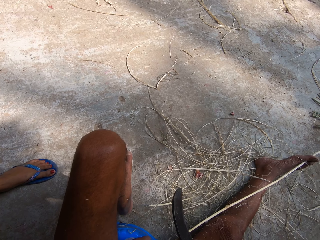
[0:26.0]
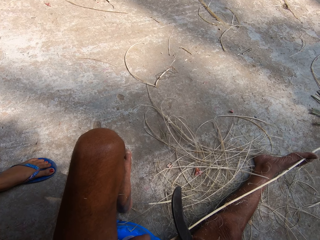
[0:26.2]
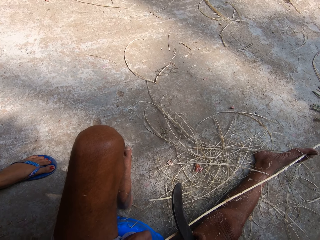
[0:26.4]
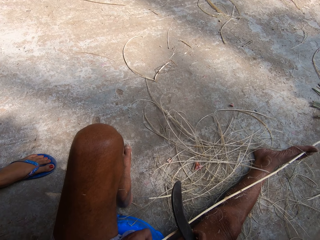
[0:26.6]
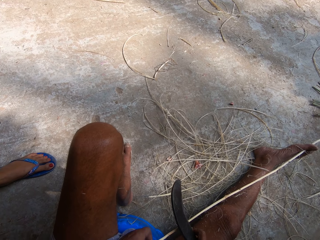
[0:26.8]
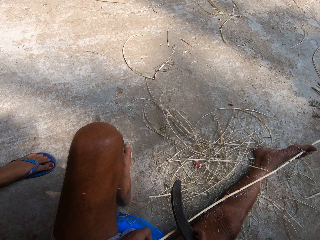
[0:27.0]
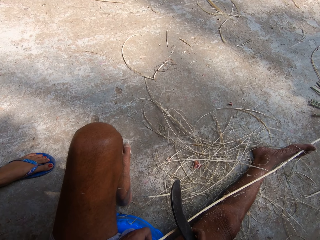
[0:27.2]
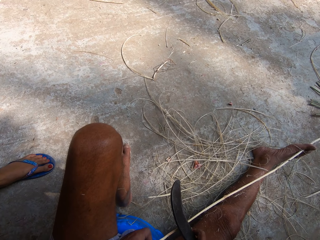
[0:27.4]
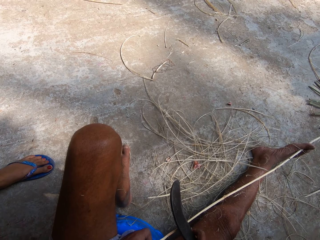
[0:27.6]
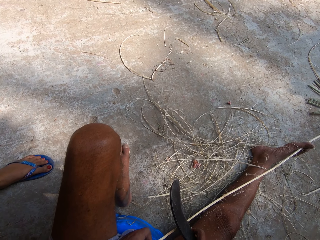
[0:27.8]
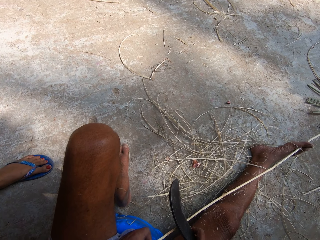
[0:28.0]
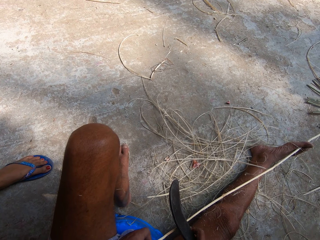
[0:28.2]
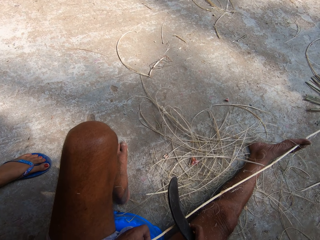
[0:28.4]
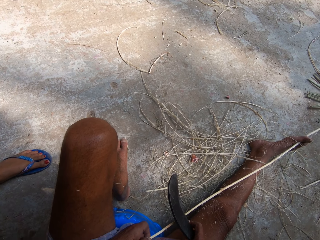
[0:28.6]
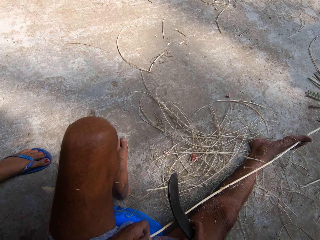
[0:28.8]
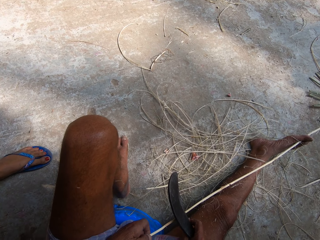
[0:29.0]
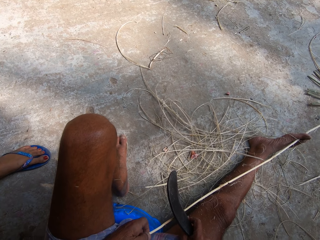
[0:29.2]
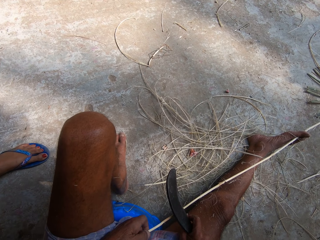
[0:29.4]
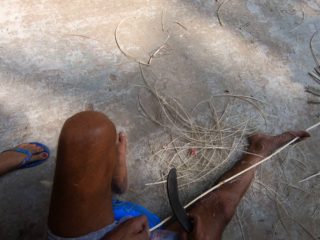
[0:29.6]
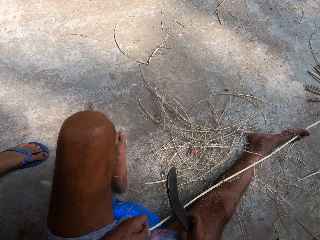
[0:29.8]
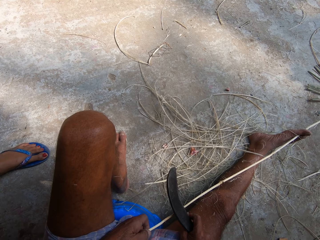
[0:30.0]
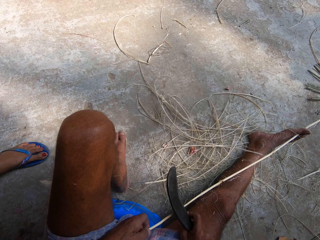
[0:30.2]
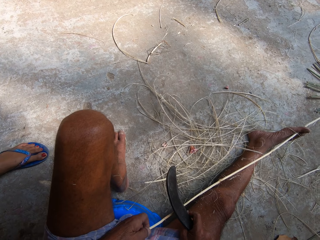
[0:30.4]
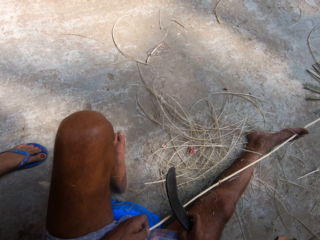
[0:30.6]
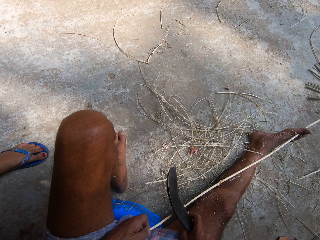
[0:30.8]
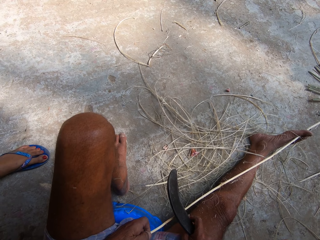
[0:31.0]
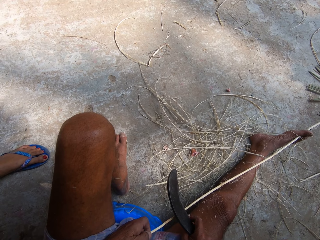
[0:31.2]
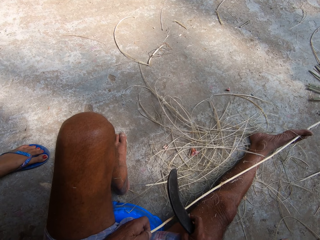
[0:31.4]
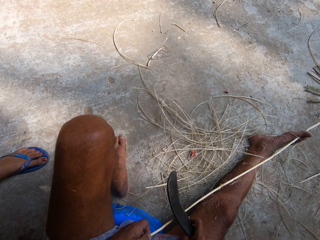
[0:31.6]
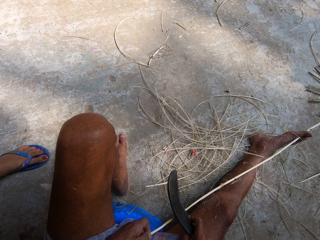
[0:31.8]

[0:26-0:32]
A woman stands beside the camera wearer.

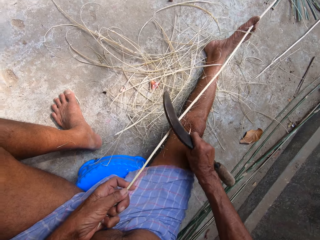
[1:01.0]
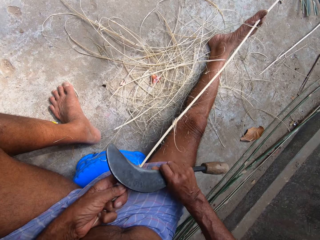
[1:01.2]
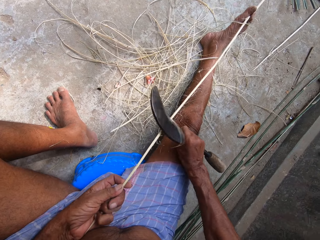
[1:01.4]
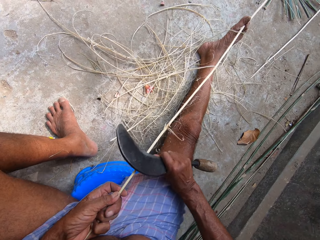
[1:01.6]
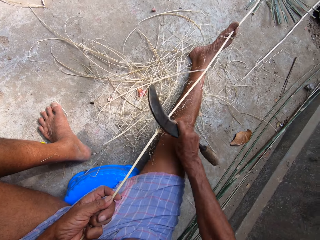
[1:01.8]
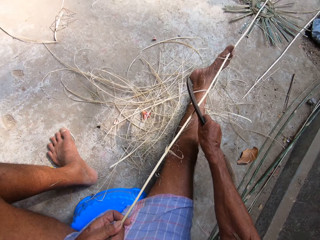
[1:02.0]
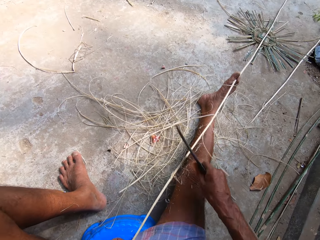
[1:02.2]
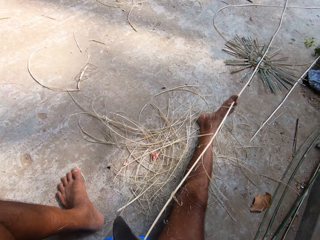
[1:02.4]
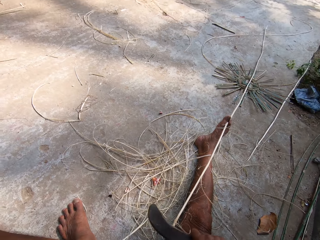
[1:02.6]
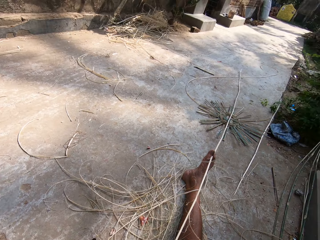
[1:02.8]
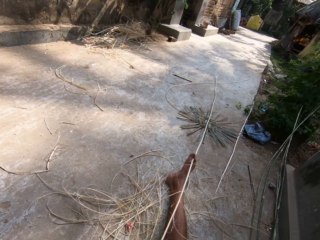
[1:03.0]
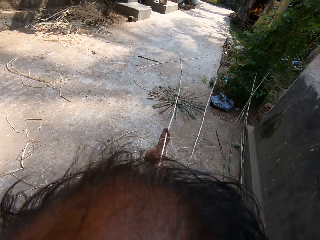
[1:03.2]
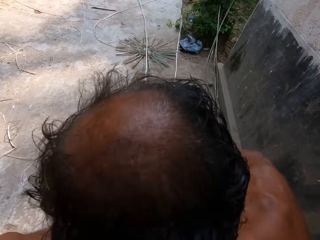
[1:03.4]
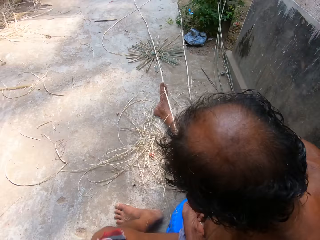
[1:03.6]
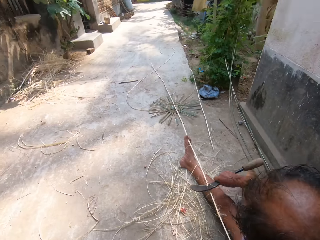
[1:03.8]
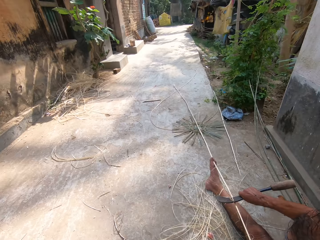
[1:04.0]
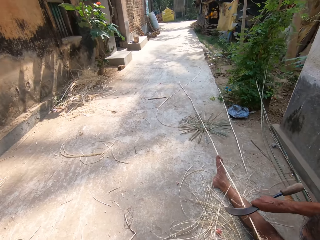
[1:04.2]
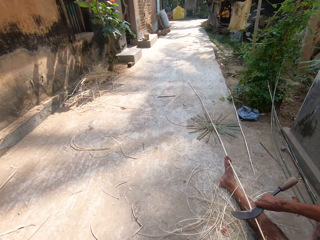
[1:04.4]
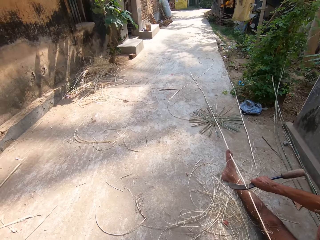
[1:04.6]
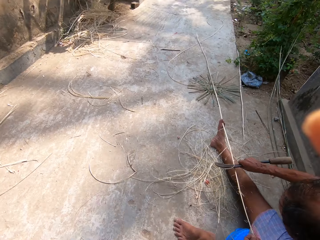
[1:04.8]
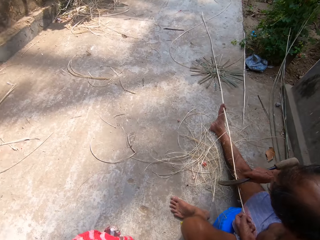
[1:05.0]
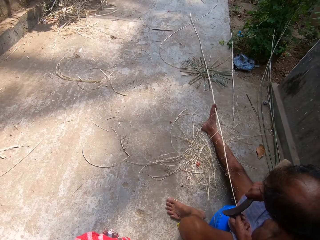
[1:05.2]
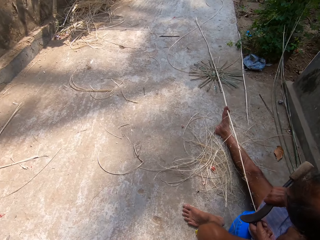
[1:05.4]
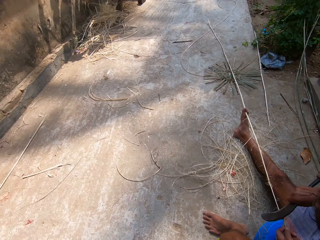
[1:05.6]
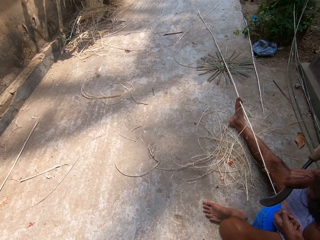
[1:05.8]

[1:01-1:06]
The camera wearer looks up. A man trims the basket weaving plant.
